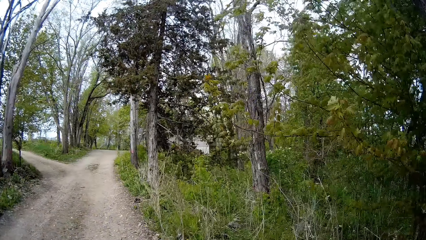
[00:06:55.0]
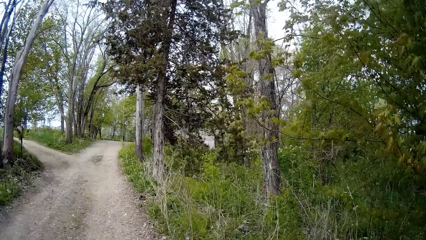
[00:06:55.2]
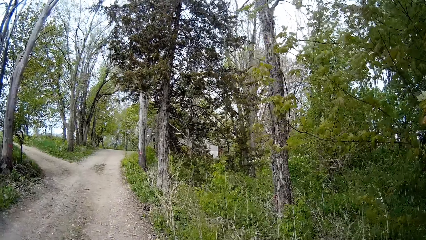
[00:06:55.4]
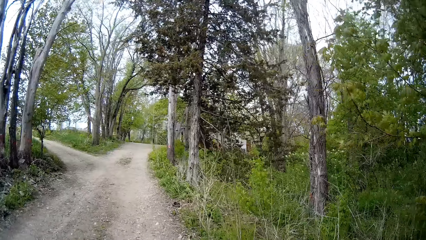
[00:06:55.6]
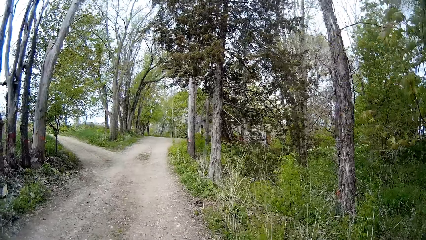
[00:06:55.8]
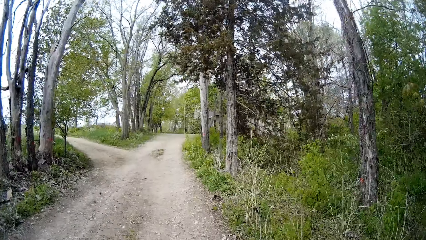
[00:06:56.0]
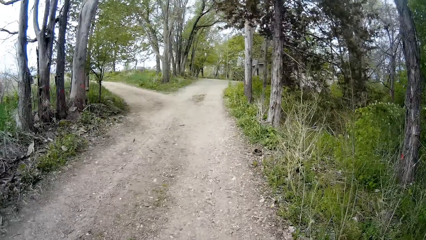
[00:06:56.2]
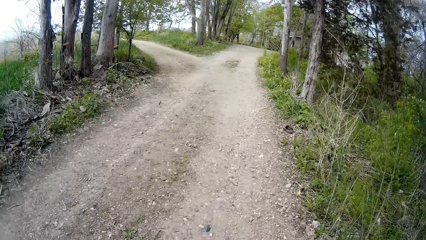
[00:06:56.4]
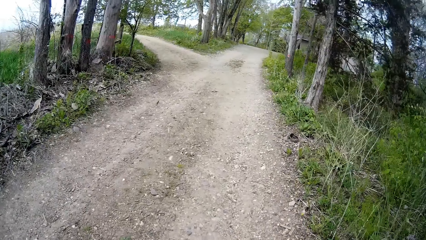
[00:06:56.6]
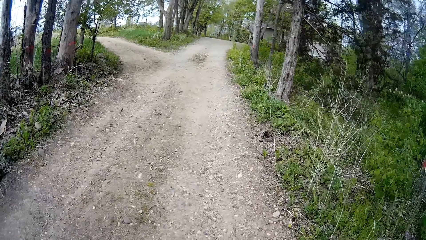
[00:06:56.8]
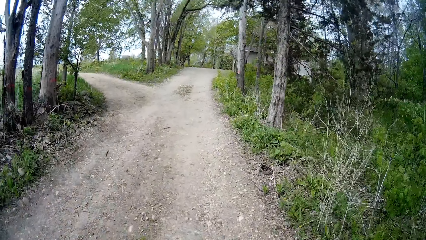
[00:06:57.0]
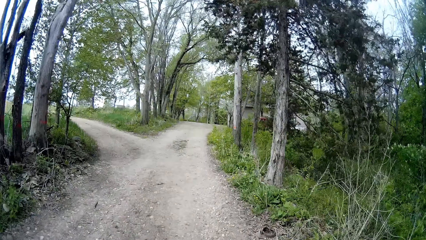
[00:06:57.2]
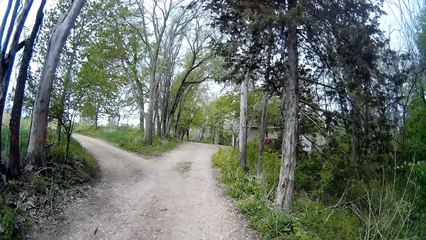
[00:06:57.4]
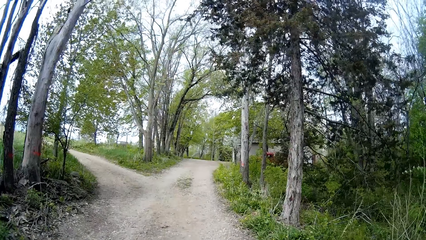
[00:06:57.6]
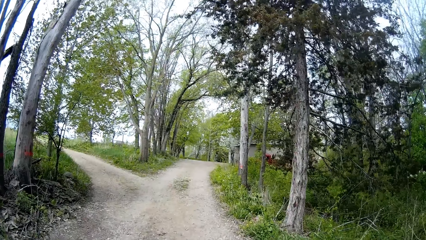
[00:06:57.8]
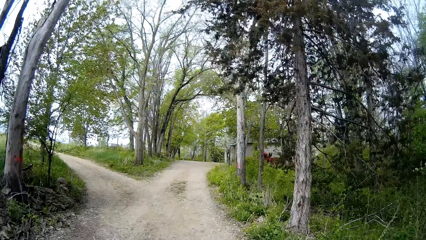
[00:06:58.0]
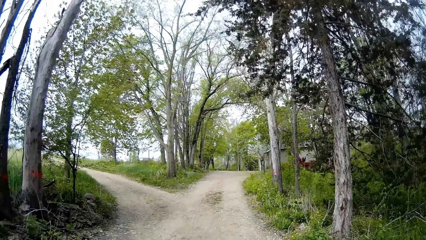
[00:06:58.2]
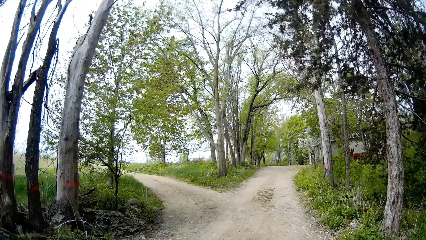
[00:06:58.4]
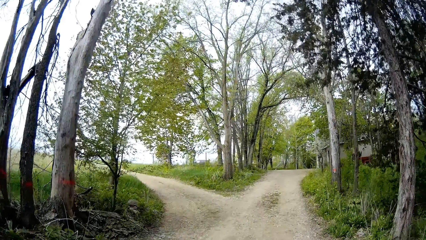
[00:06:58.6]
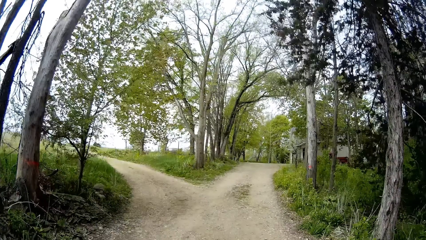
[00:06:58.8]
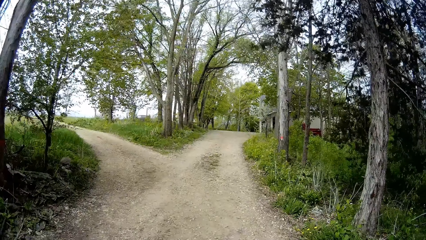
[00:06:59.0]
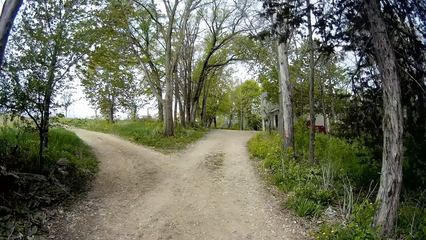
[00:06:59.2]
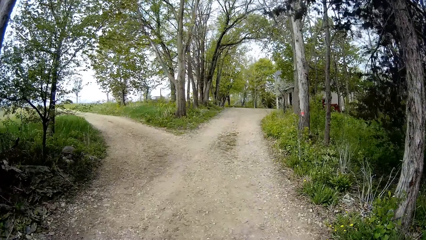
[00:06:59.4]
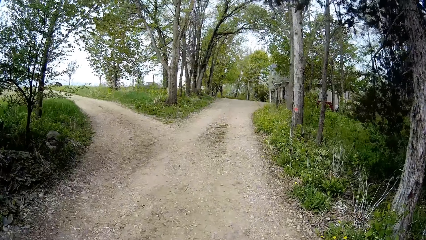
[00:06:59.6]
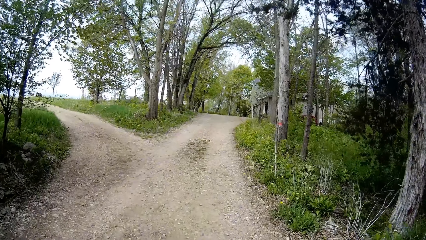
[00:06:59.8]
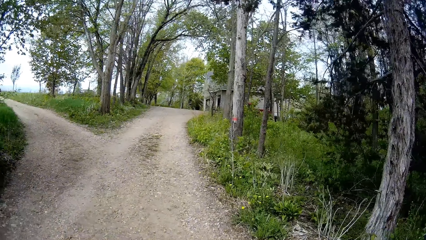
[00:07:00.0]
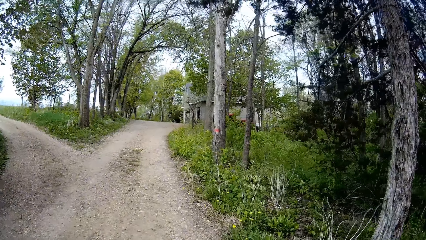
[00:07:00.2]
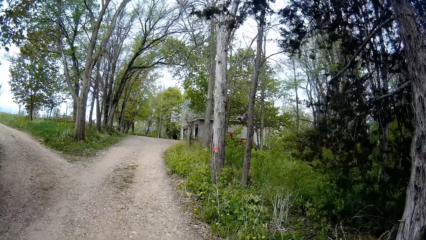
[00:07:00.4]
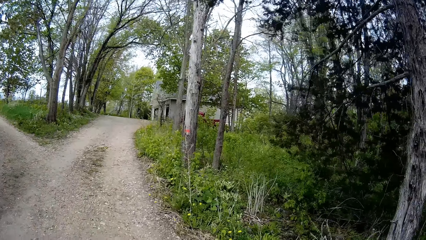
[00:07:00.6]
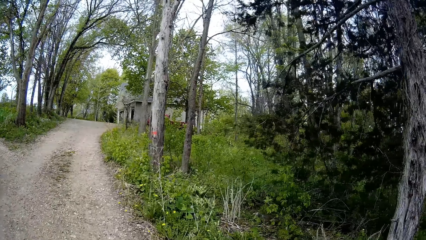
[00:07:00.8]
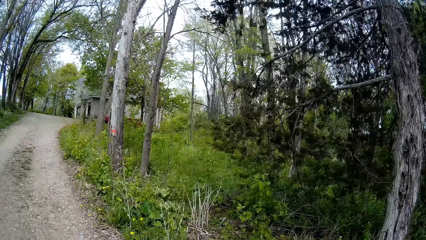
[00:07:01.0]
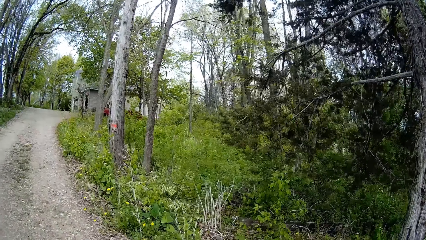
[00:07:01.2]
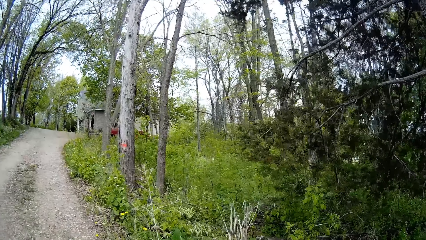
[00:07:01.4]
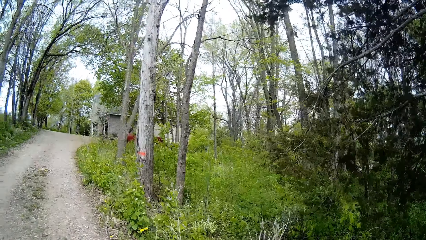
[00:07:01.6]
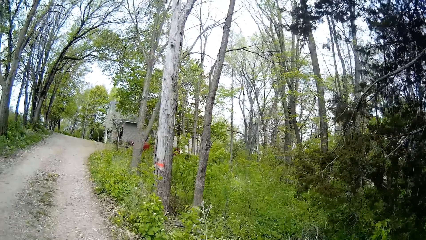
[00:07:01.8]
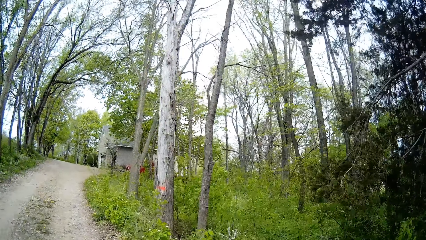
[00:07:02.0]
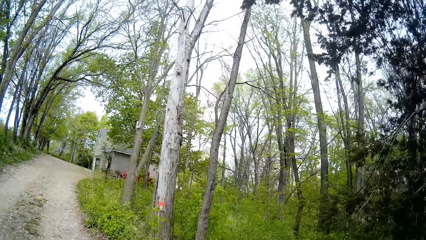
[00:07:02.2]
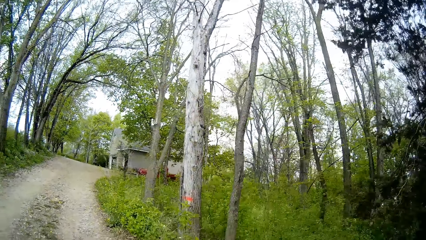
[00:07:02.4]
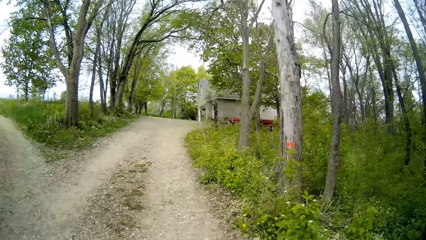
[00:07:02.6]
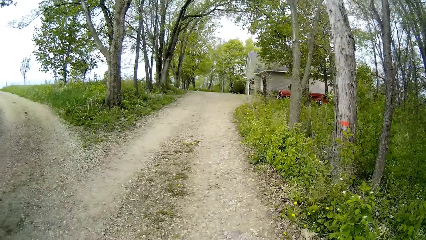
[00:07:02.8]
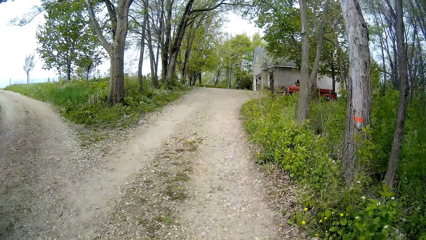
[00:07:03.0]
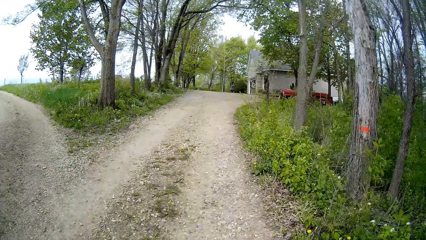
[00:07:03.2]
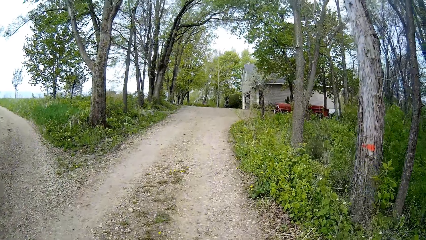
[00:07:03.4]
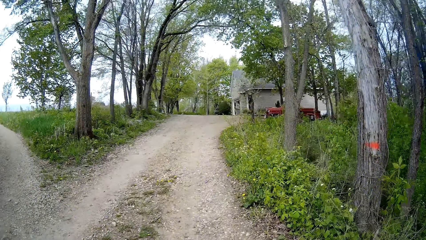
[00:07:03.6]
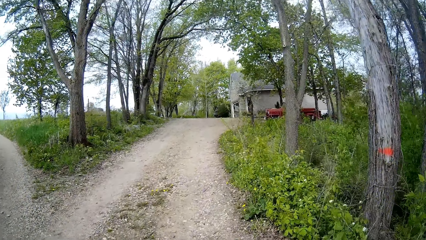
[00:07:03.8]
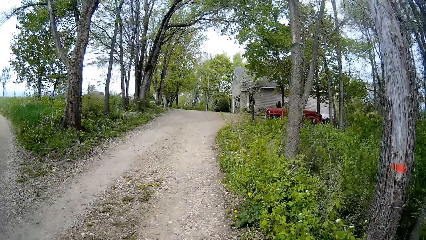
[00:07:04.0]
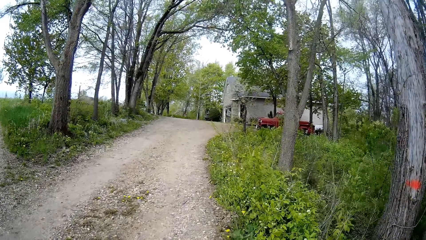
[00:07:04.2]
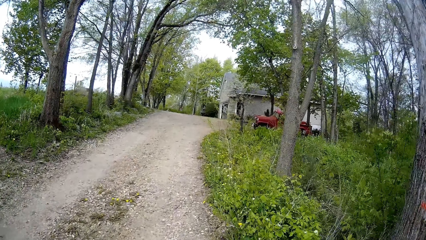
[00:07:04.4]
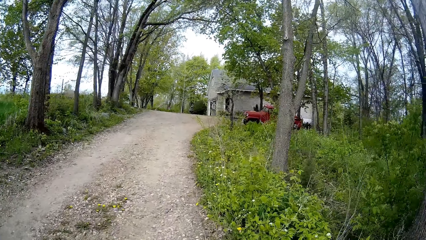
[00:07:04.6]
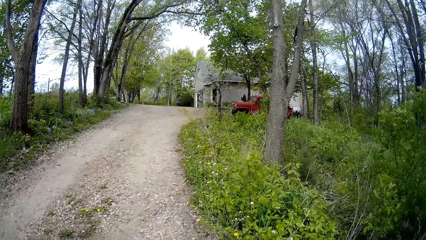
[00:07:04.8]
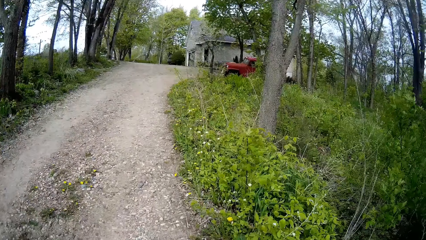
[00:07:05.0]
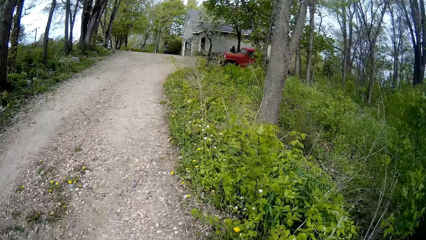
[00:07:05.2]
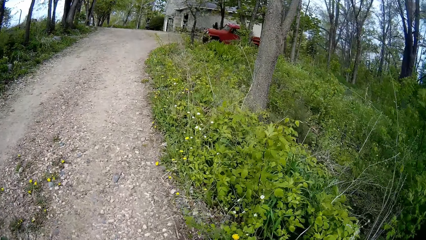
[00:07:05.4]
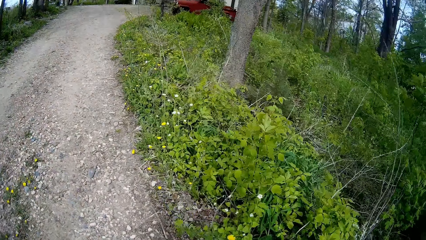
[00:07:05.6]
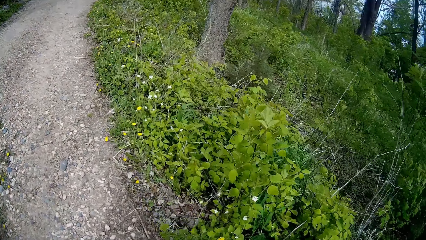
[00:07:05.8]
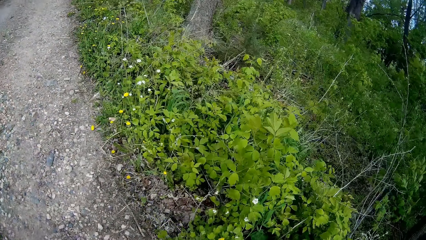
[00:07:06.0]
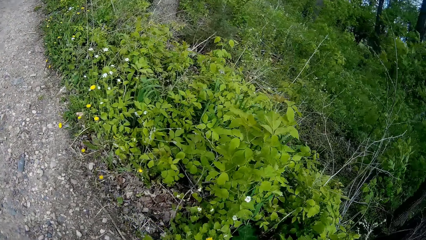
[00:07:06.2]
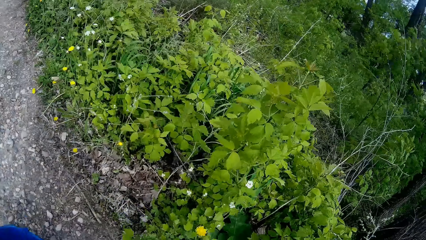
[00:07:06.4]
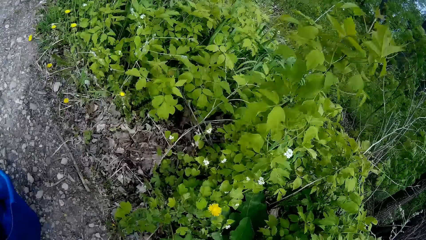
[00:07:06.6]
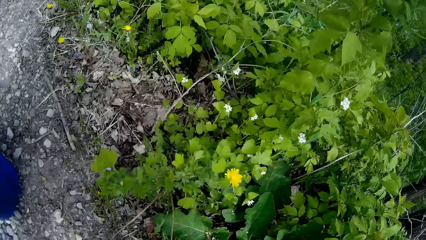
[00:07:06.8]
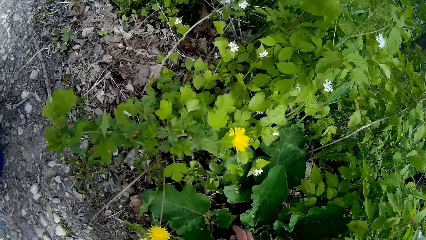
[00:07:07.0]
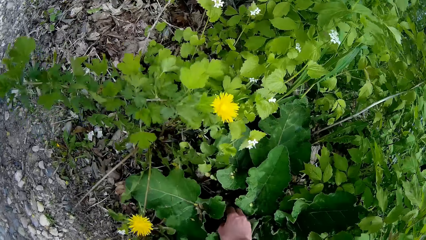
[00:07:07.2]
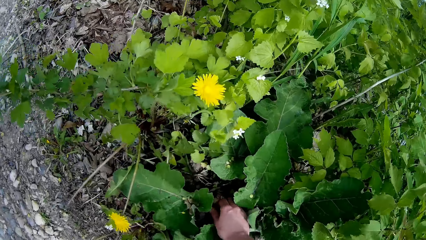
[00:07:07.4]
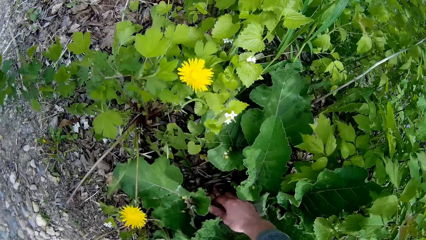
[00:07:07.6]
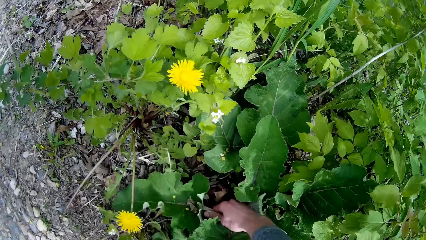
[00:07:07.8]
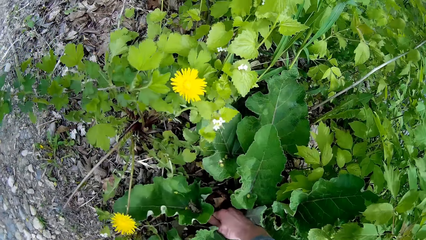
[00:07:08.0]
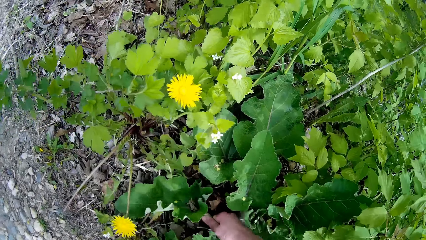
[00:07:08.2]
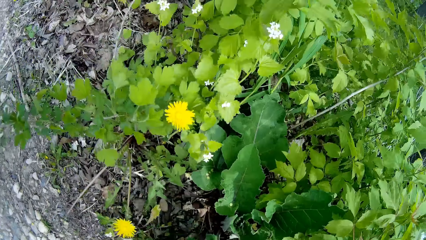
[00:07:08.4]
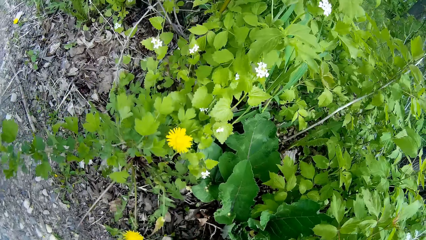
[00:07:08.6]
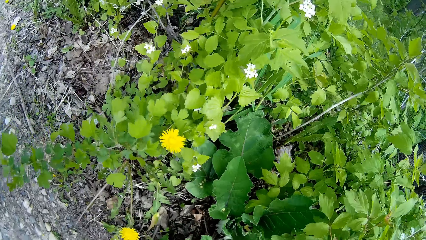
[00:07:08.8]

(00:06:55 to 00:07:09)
The camera wearer looks down. He pulls out a leaf from the soil with his right hand. He touches the leaf with his right hand.

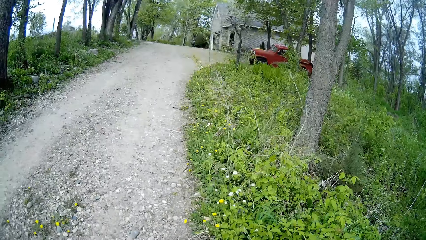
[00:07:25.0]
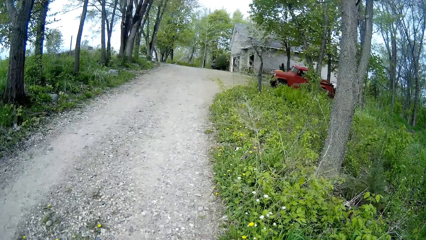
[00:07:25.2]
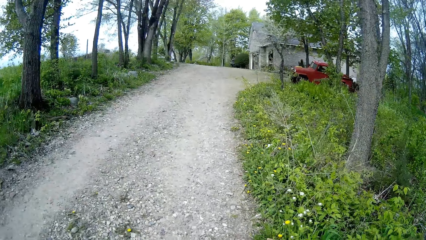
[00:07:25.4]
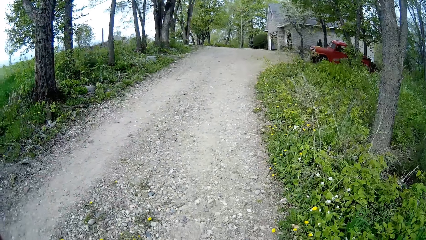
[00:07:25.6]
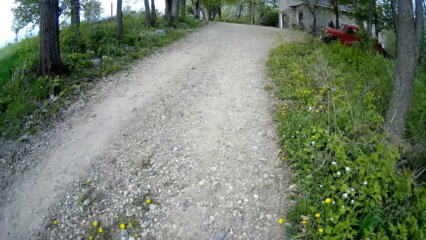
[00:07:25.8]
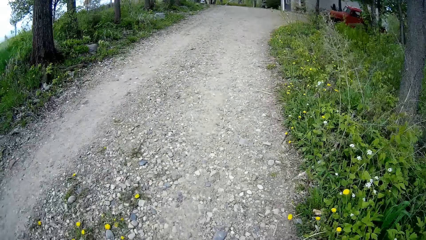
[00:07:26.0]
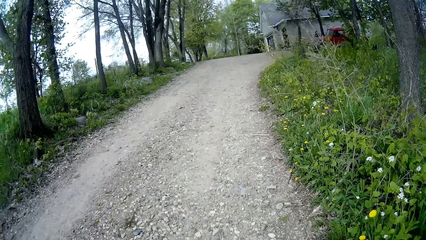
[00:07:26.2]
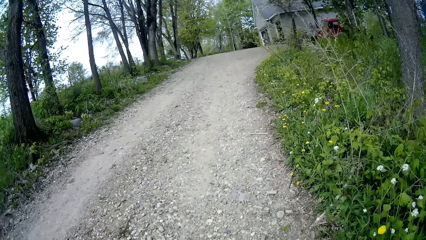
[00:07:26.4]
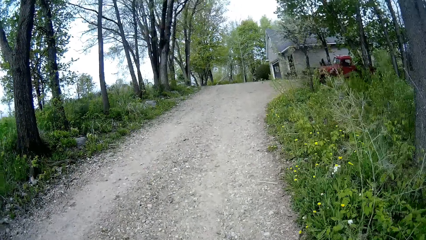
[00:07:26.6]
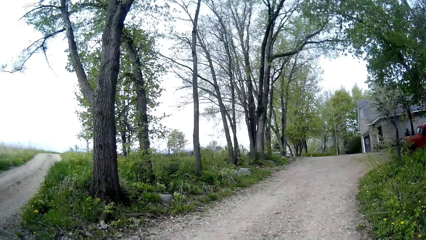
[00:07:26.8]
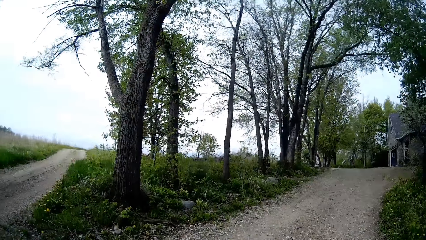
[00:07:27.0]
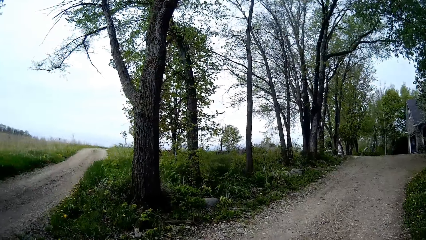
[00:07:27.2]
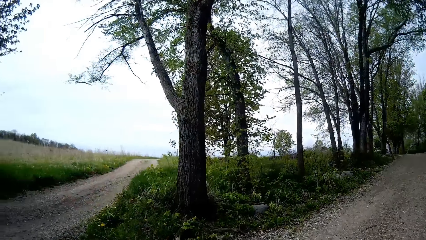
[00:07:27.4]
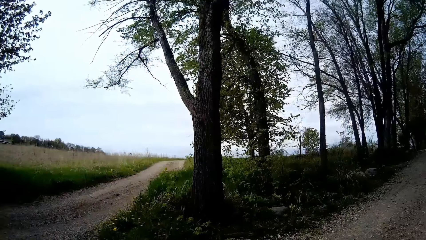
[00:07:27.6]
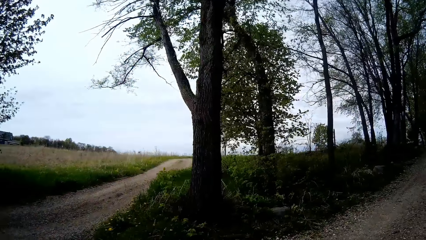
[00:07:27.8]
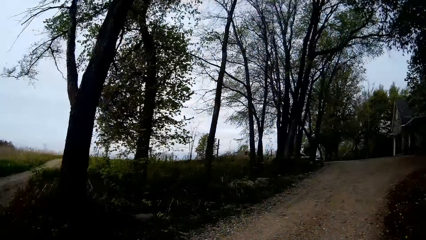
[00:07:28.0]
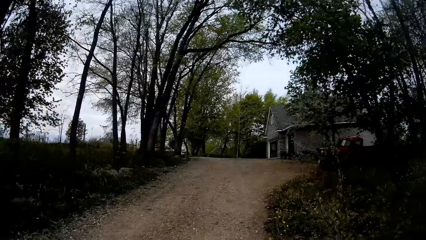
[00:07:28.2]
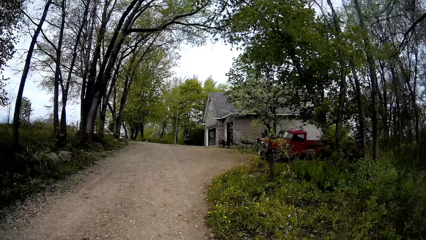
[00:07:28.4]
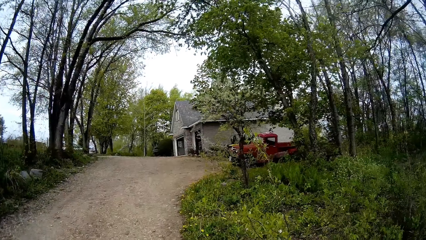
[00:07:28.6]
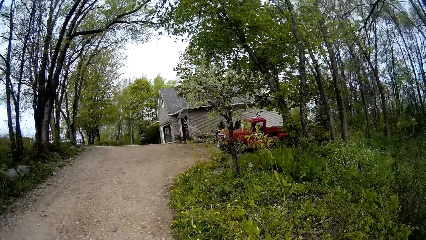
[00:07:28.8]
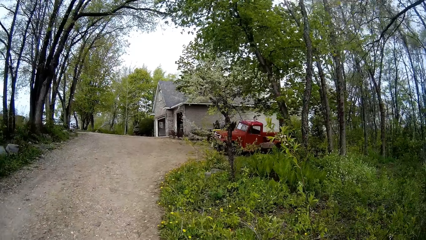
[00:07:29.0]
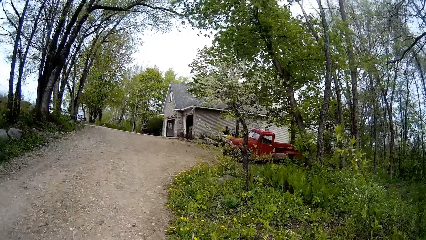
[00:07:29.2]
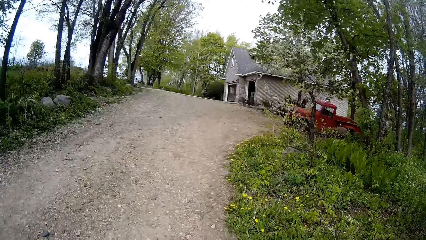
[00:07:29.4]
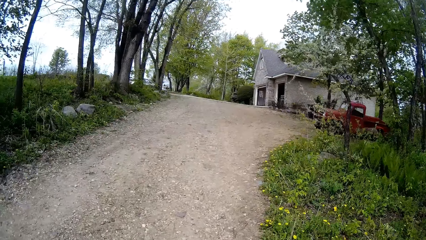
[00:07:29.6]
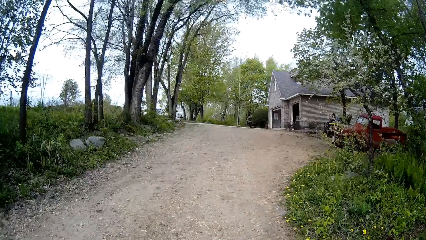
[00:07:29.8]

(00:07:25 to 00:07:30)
The camera wearer stands up. They walk towards the entrance of the garage. They walk towards the house.
